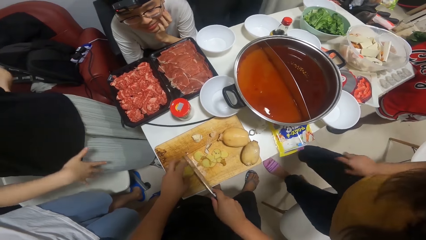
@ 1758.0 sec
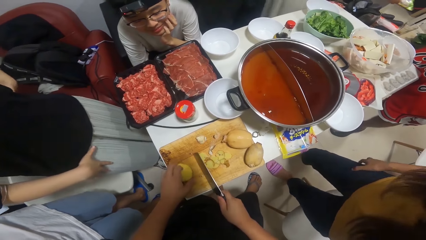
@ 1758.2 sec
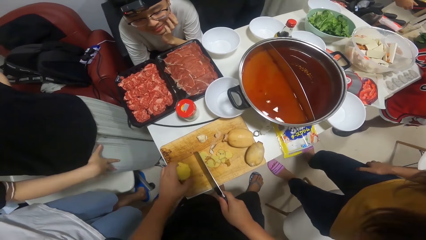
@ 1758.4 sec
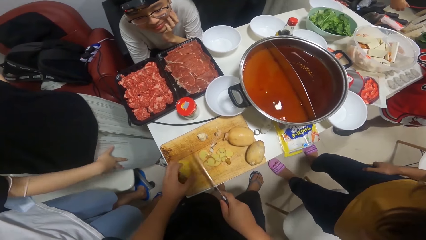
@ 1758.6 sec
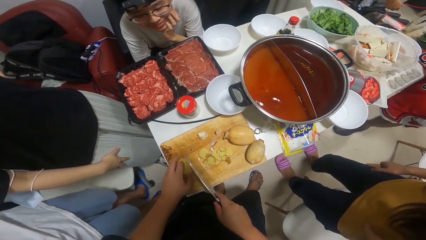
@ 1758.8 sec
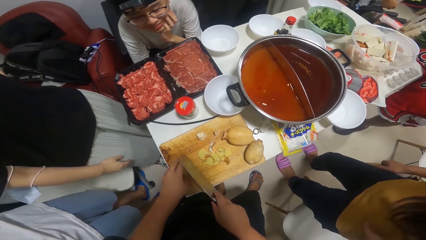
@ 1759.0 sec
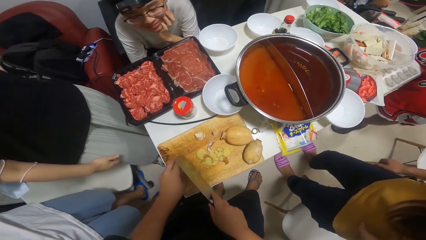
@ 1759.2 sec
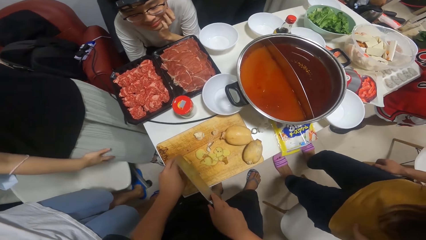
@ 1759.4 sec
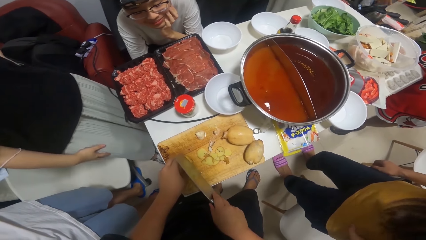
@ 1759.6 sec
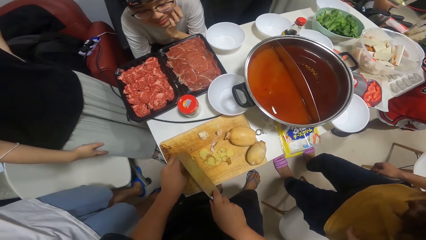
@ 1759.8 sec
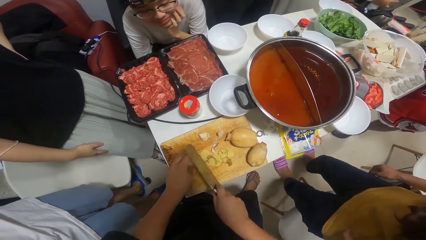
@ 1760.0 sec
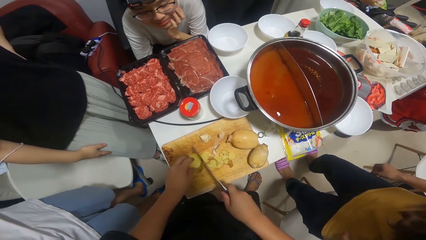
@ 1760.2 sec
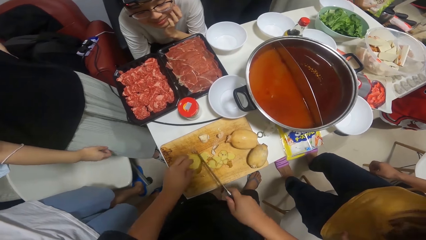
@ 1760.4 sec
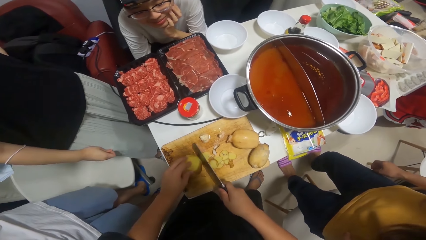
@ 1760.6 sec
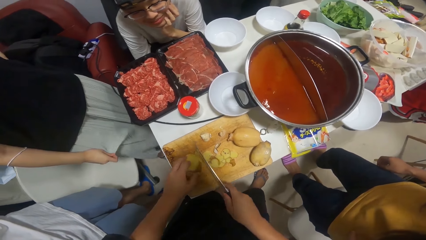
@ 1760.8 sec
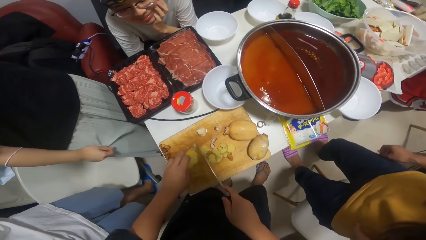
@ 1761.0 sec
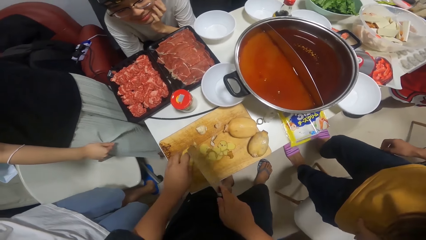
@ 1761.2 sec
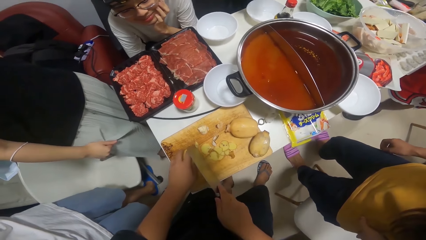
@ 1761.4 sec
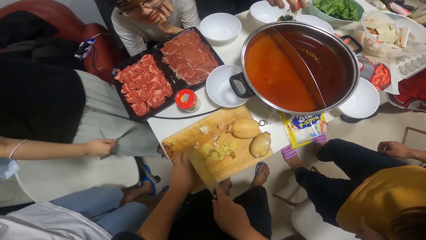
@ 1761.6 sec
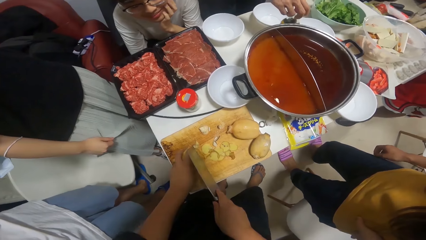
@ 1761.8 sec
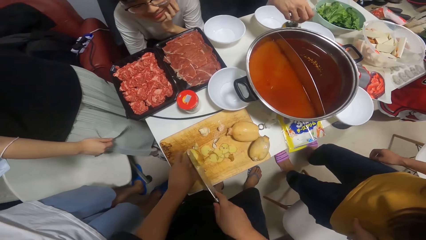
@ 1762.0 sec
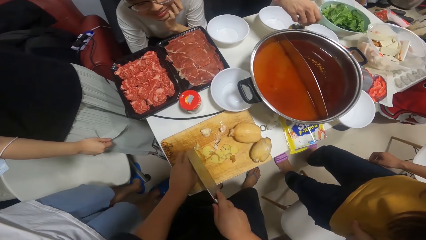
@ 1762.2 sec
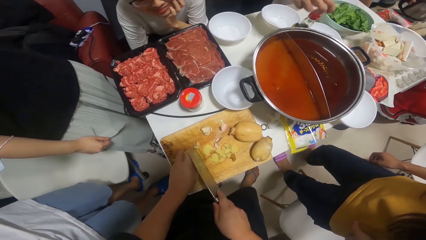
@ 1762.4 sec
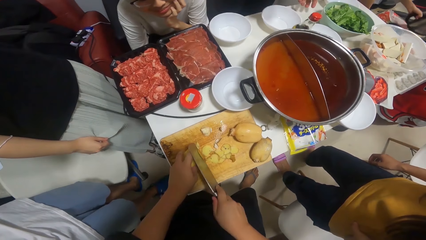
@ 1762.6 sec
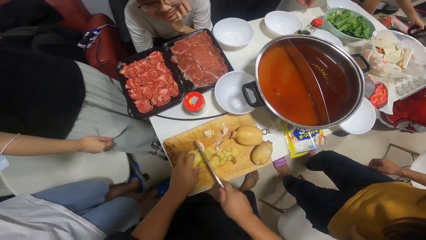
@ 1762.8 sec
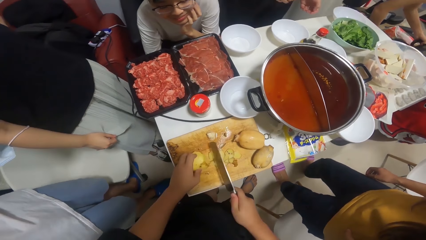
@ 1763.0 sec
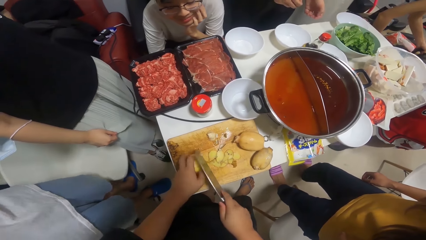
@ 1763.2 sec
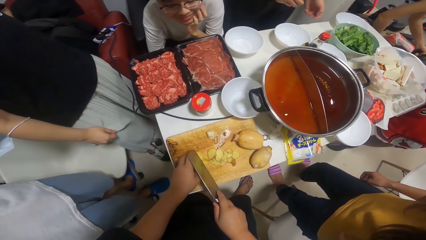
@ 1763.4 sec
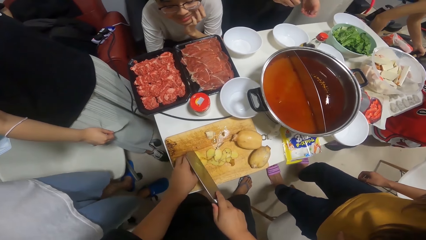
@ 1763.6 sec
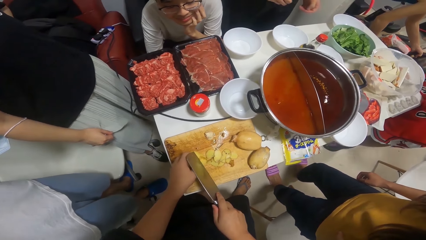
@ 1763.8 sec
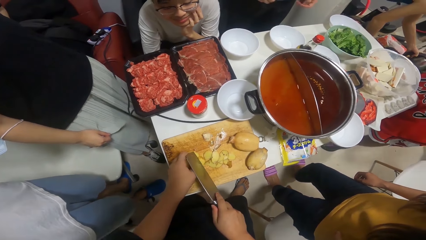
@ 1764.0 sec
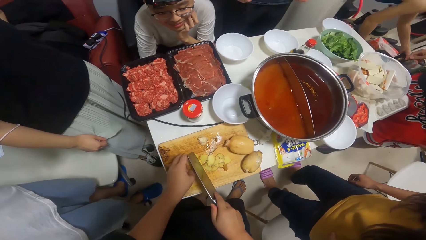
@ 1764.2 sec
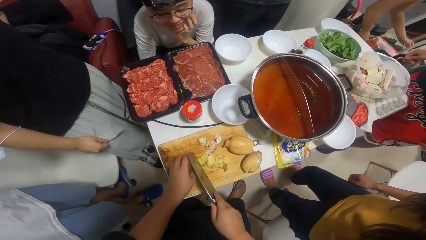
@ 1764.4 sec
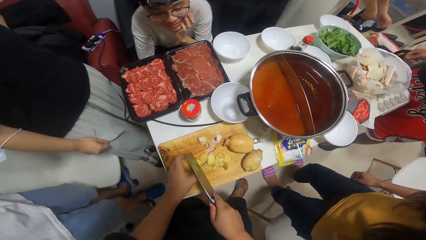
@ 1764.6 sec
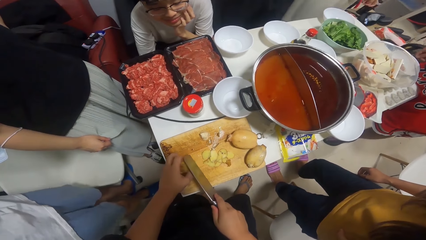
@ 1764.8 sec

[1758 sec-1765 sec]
A woman takes the packet of noodles from the table. The camera wearer places the peel of potato on the chopping board. A man adjusts the bottle of oil on the table. The woman repositions a jug on the stool.
